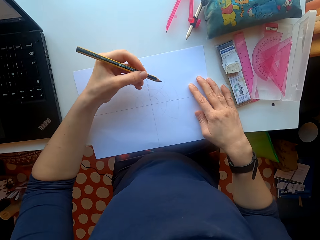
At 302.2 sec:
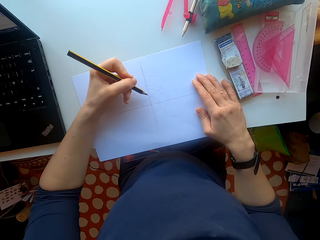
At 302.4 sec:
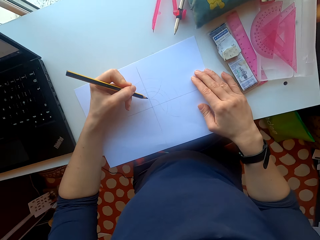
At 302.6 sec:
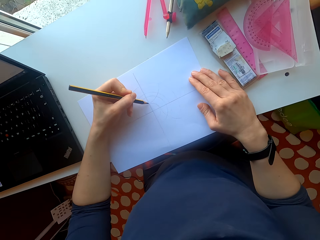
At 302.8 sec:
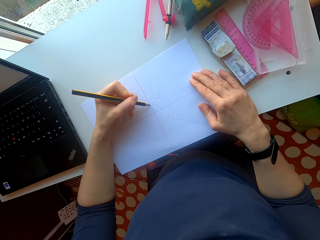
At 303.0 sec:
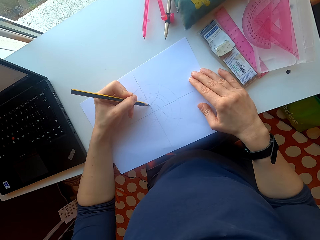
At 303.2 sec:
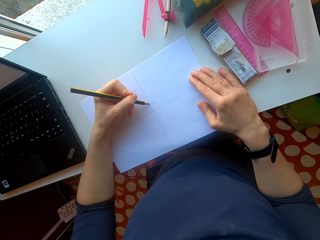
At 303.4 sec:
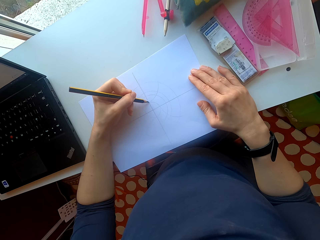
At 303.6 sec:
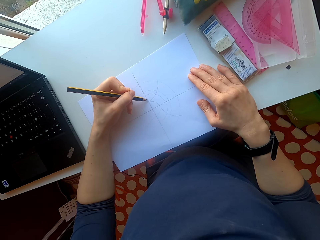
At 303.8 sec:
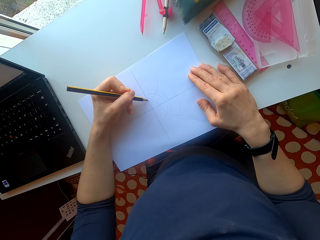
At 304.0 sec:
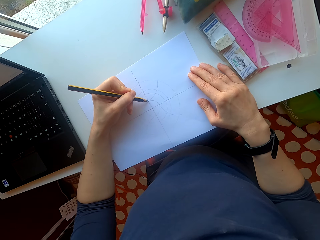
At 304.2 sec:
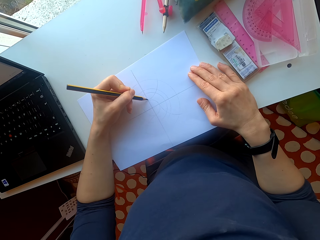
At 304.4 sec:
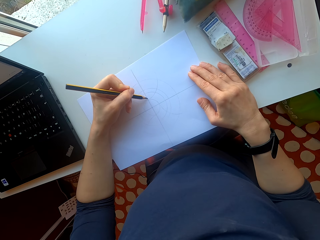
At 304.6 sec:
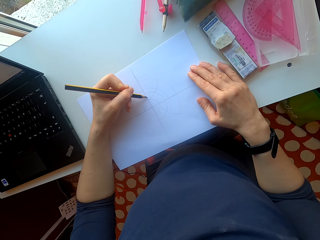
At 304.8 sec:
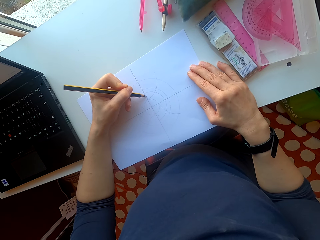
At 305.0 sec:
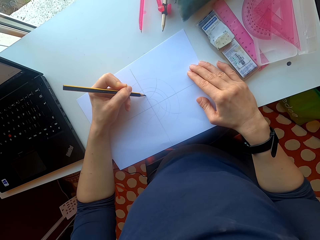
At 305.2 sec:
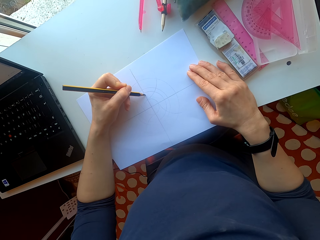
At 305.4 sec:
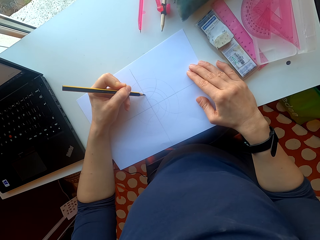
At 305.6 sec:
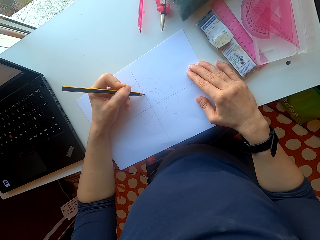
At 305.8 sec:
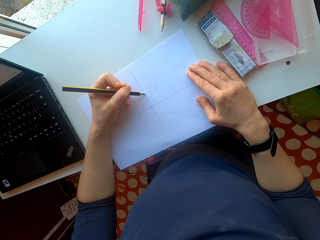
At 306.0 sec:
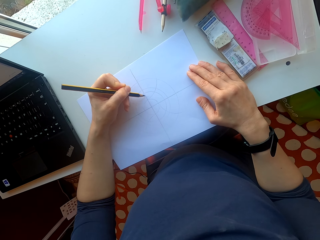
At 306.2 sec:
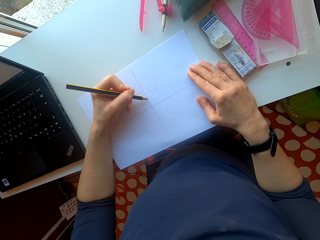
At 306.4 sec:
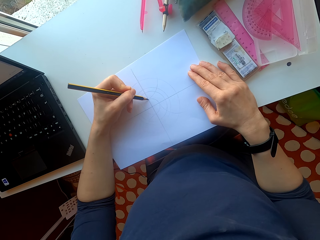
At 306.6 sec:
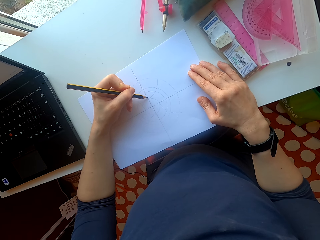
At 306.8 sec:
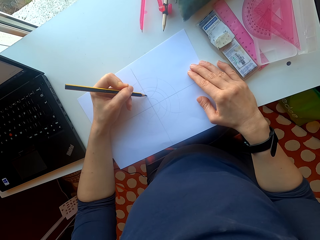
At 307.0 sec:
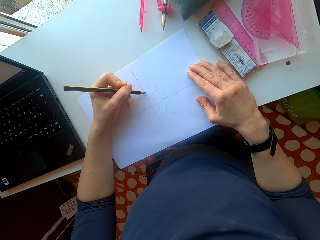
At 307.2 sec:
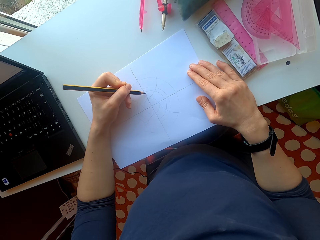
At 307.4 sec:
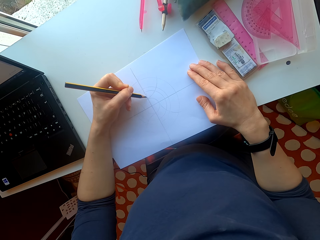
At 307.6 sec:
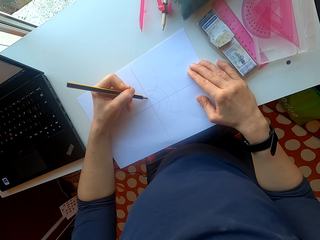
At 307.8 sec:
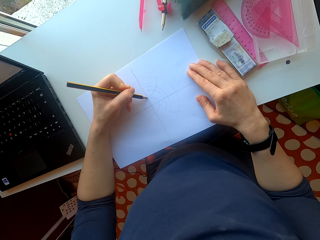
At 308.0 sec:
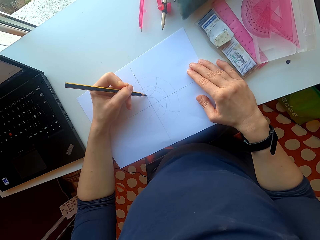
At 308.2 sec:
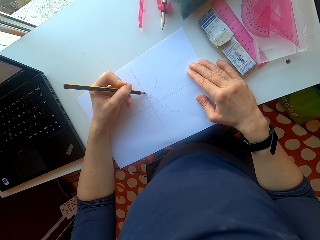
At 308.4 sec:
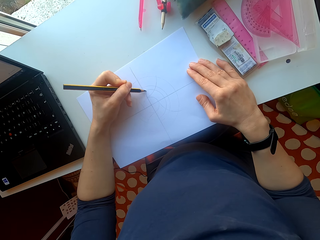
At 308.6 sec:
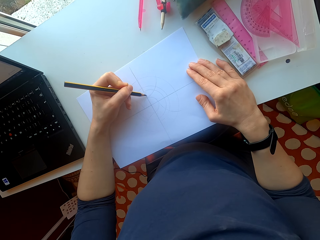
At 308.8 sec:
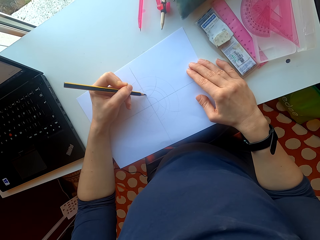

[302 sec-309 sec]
The camera wearer draws on the paper with a pencil.

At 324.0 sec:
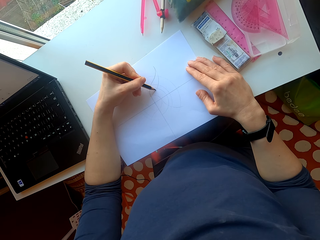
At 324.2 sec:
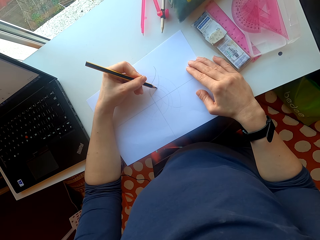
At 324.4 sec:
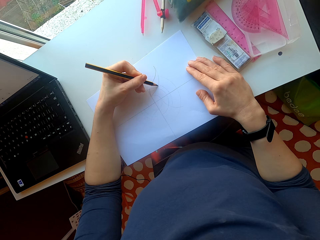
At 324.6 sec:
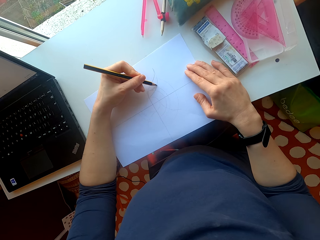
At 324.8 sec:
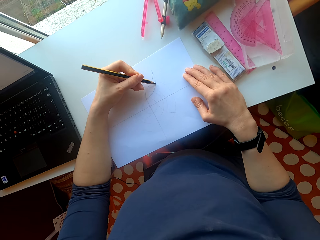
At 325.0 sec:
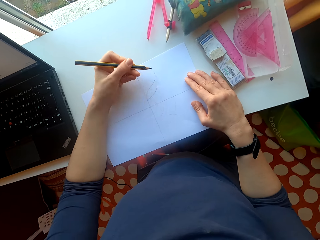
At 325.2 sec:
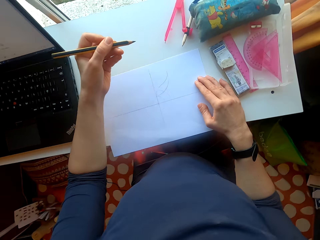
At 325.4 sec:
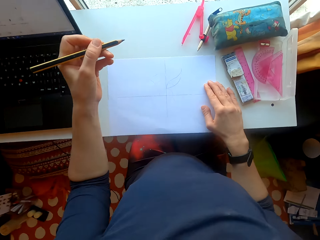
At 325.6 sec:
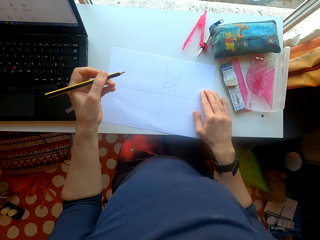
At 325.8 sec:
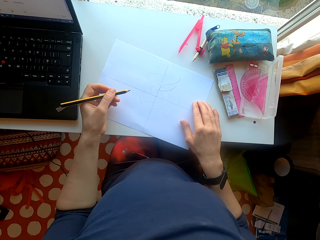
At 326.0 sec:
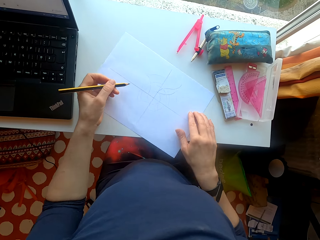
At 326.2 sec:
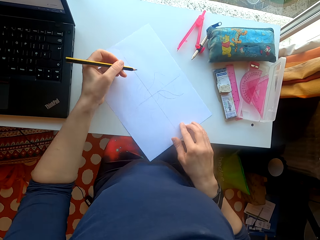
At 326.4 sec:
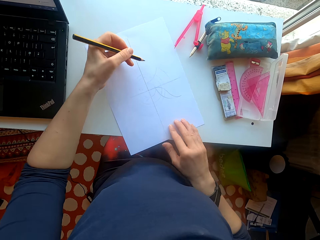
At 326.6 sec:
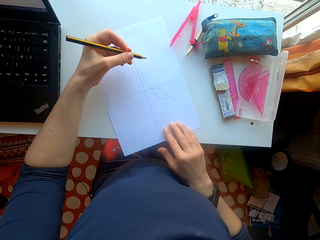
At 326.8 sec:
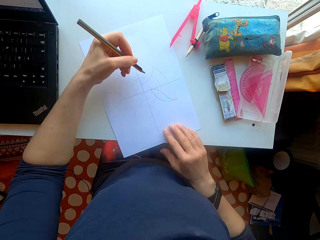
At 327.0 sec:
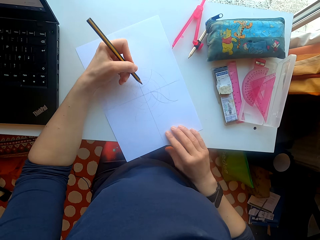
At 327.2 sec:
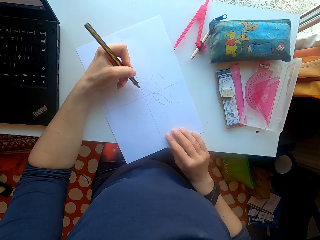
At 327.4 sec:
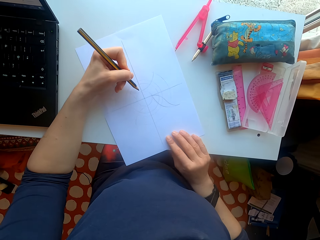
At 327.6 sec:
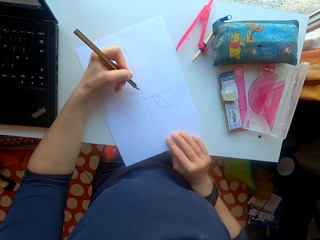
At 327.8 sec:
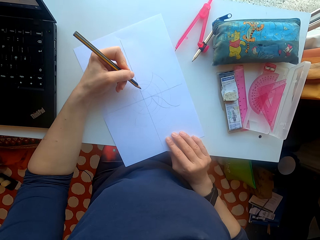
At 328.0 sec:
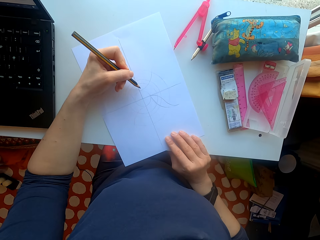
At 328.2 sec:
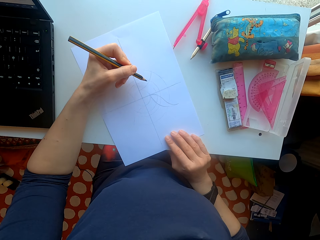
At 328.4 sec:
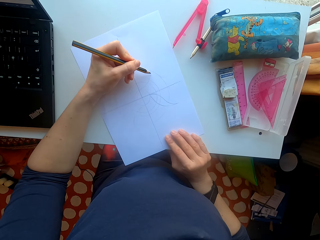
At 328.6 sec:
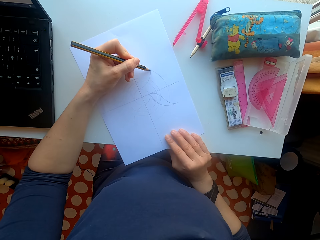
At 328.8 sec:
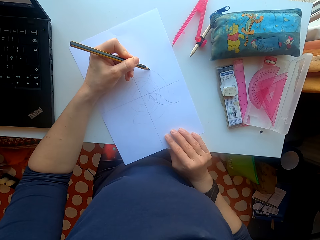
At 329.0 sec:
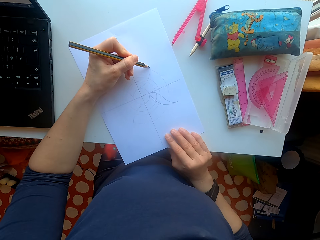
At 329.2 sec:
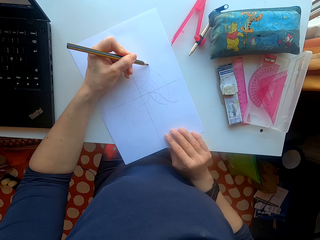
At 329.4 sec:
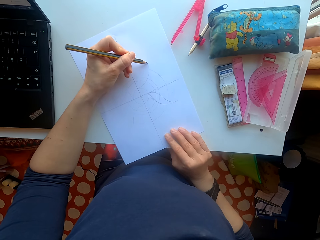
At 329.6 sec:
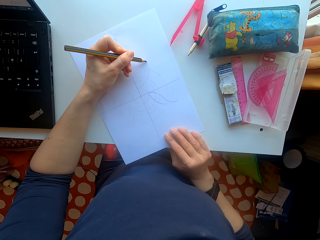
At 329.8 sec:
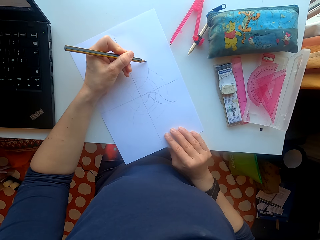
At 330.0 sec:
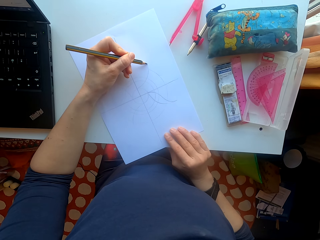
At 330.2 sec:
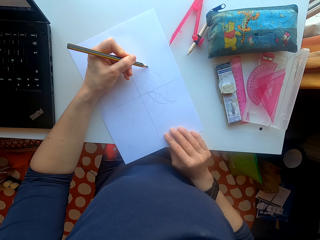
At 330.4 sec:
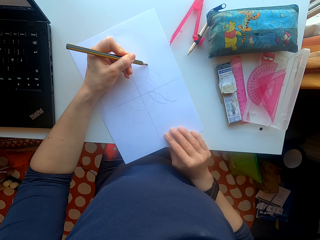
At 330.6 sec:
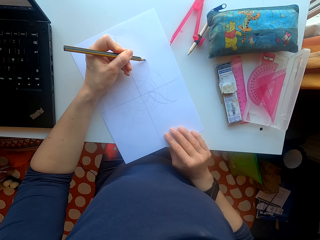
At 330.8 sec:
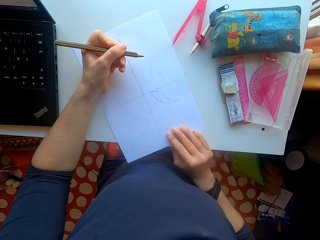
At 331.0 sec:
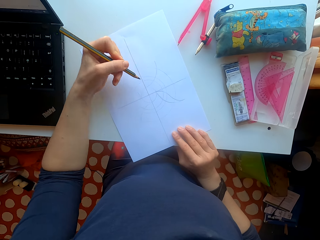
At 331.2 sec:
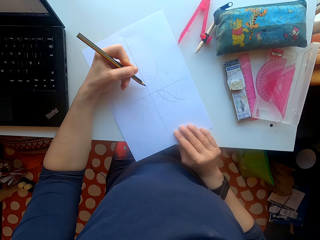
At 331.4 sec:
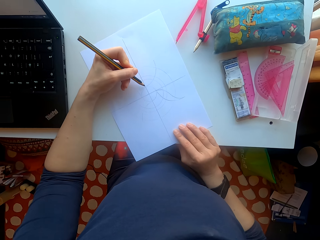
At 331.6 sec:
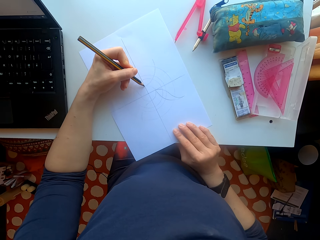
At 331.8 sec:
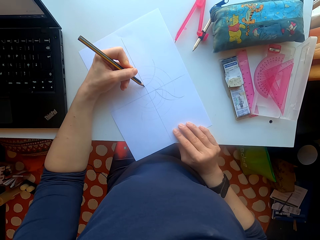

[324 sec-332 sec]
The camera wearer turns the paper. They draw on the paper.

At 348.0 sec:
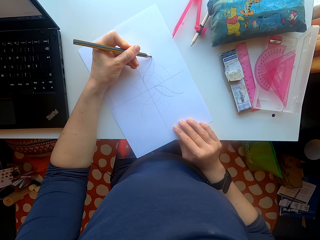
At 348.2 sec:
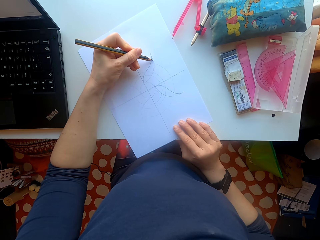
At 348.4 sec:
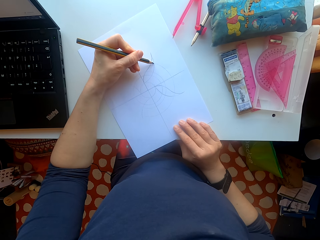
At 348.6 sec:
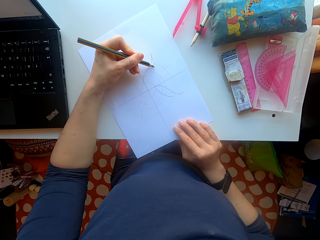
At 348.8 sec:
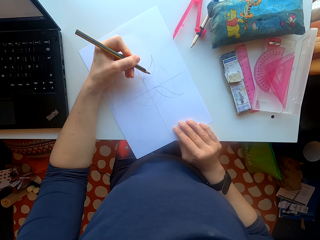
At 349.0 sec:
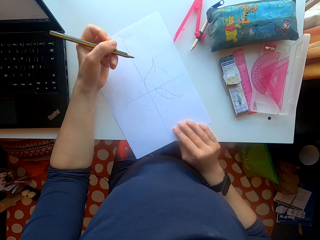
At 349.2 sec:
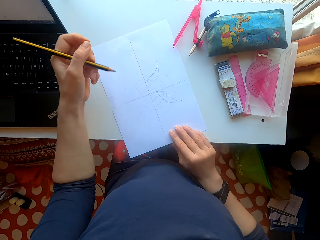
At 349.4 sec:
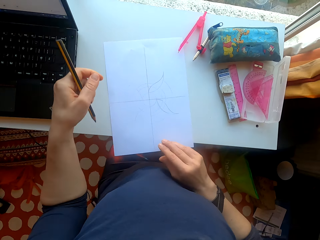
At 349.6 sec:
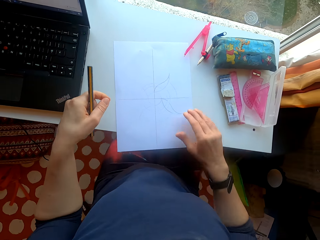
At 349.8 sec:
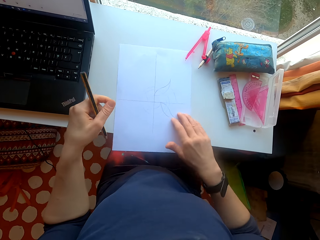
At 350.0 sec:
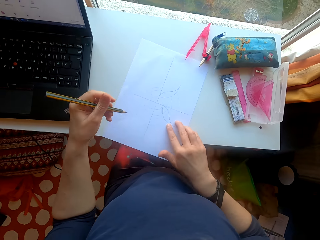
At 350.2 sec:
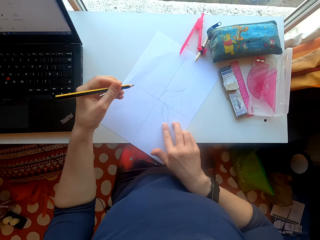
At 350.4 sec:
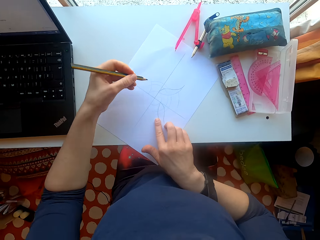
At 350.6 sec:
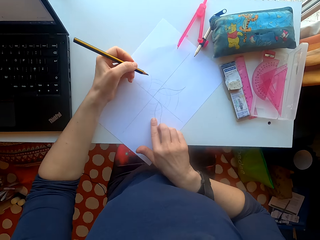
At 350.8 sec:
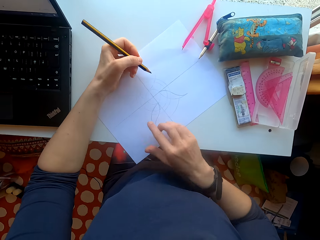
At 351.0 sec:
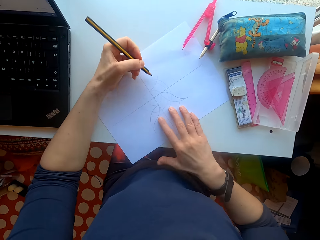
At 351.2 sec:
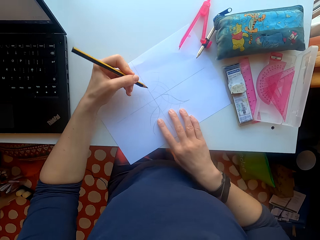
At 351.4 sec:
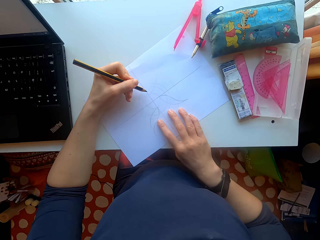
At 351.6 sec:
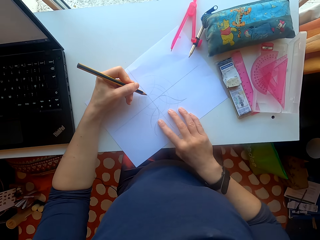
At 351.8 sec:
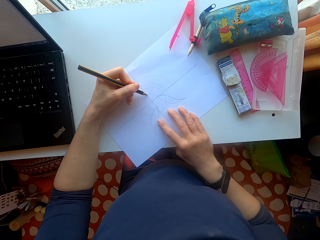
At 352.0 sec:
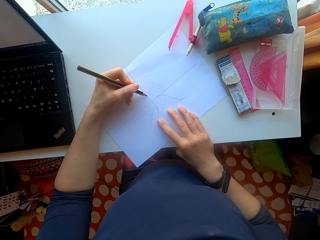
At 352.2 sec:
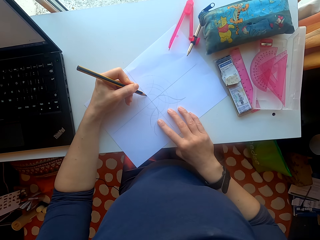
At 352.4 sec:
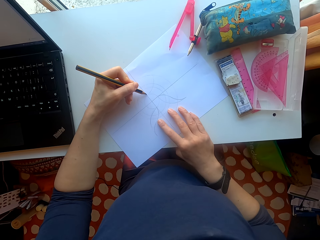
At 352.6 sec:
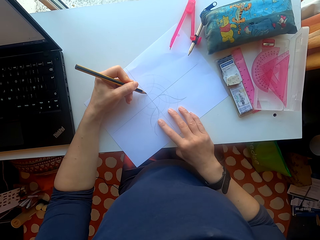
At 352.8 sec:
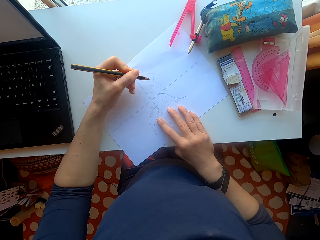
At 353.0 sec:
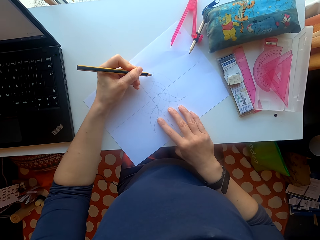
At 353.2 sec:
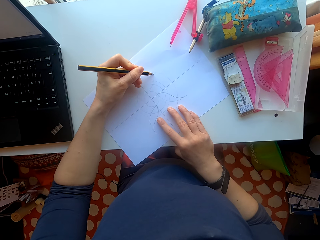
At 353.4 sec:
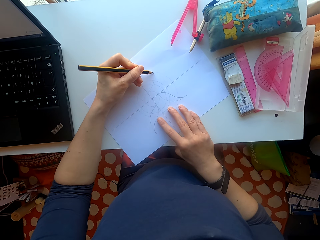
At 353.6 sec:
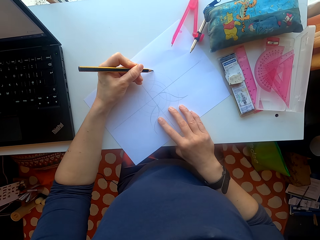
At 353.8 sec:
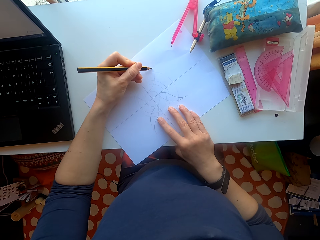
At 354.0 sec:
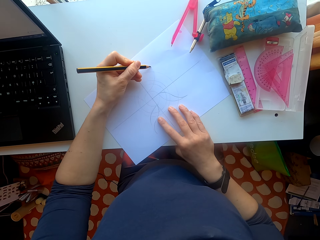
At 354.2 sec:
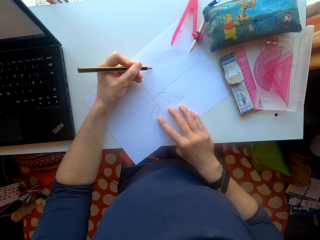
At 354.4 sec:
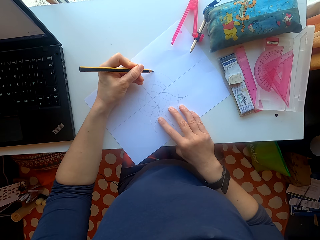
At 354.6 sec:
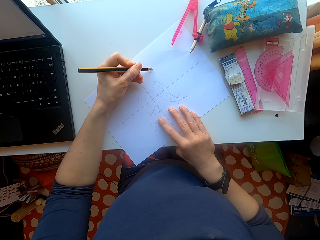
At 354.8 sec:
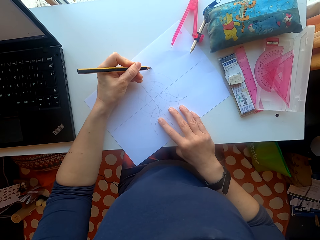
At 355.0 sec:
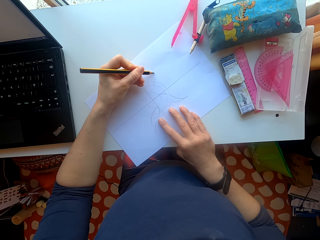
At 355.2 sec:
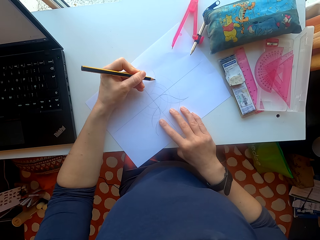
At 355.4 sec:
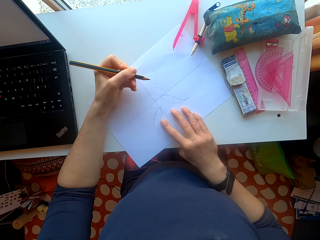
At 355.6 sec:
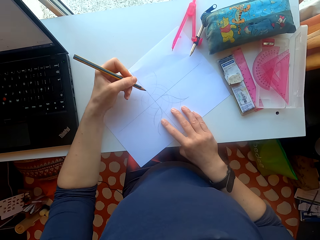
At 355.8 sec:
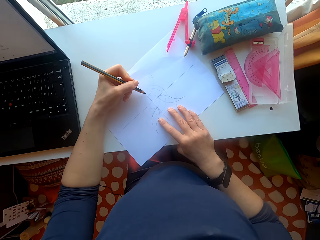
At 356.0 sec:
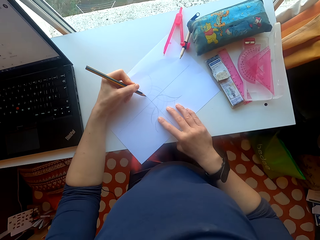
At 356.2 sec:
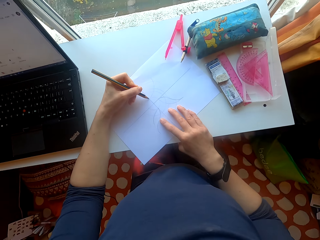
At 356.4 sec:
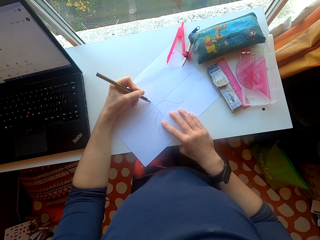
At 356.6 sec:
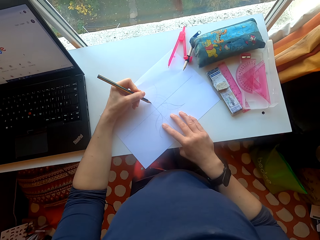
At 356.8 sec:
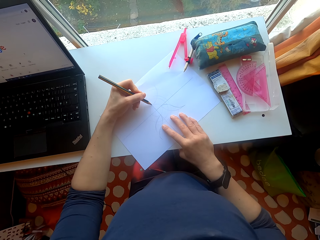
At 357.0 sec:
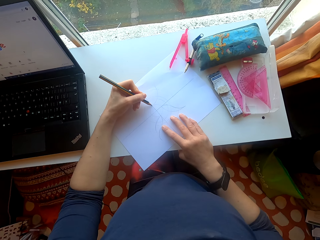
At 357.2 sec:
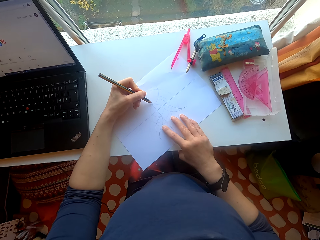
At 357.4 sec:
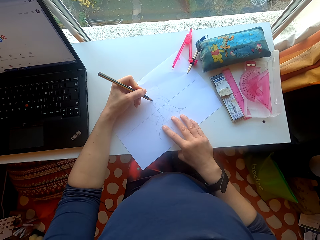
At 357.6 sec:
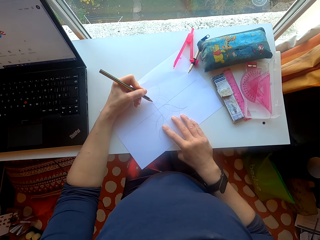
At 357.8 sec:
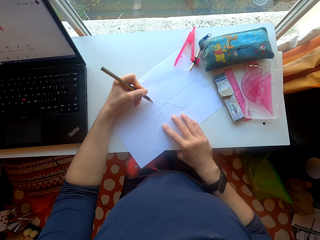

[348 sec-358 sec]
The camera wearer rotates the paper on the table. They draw on the paper.
